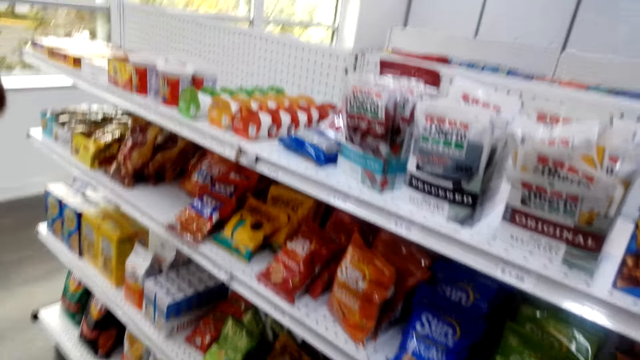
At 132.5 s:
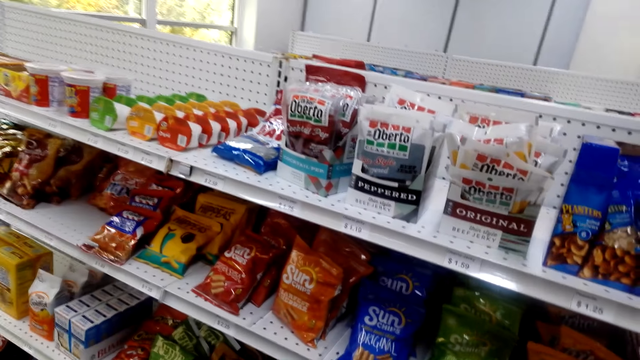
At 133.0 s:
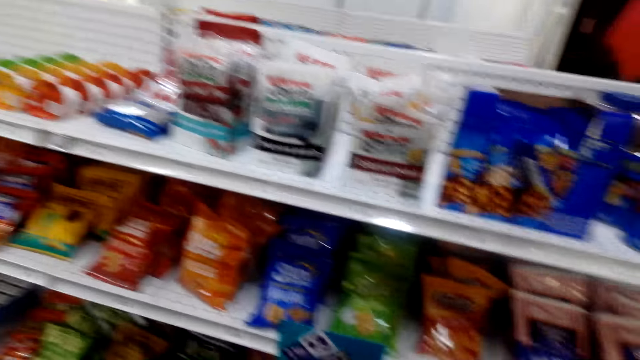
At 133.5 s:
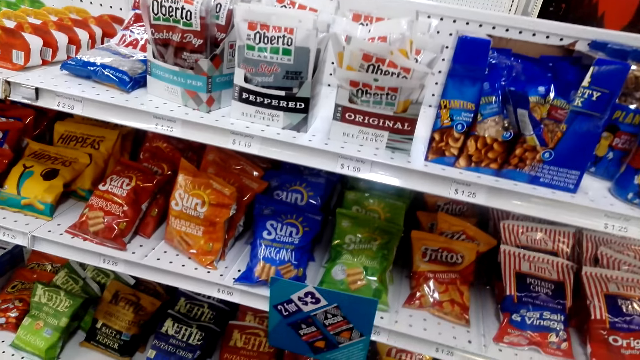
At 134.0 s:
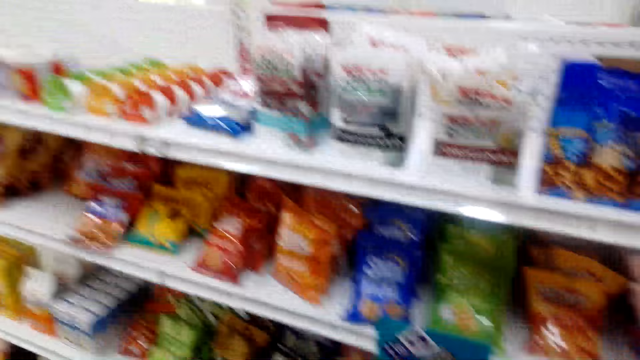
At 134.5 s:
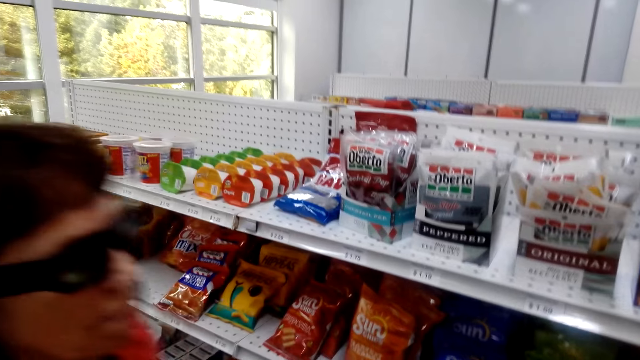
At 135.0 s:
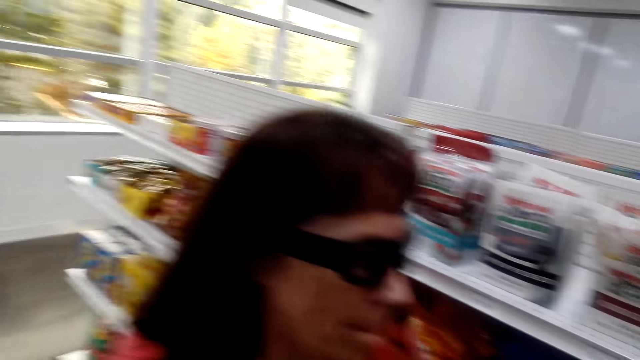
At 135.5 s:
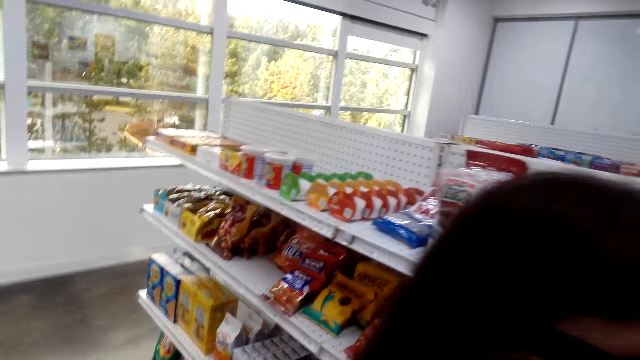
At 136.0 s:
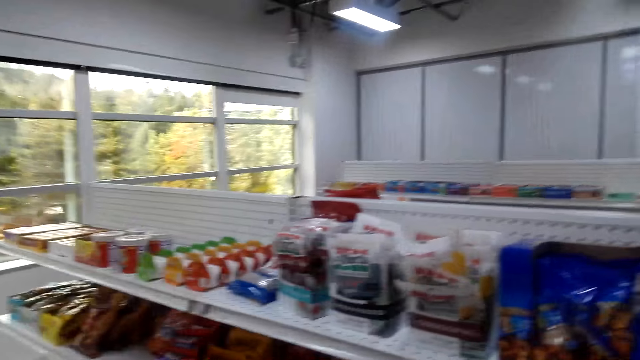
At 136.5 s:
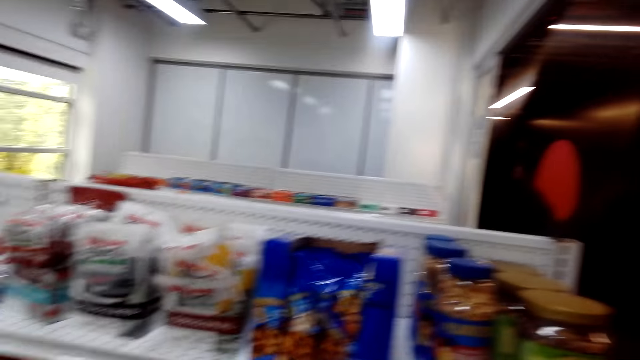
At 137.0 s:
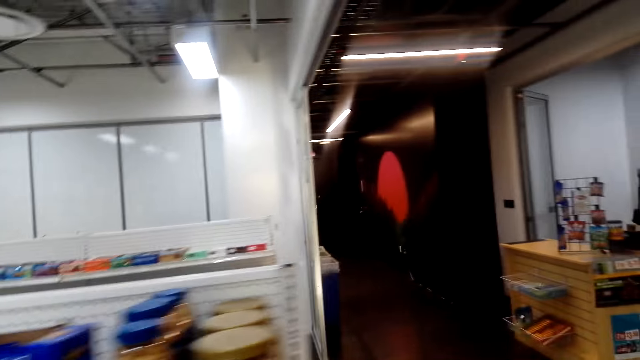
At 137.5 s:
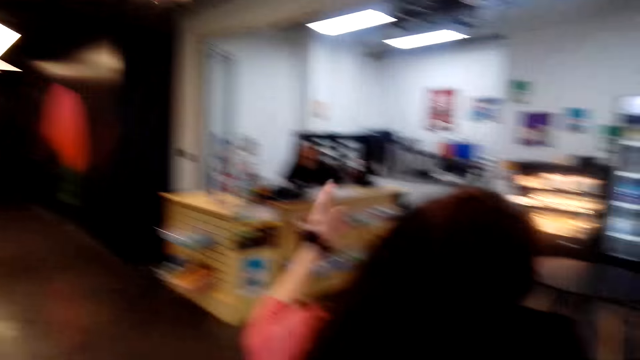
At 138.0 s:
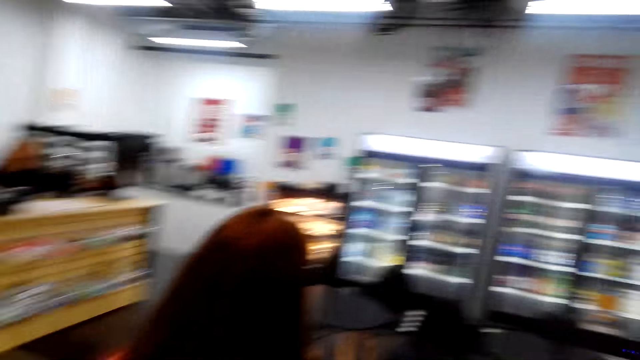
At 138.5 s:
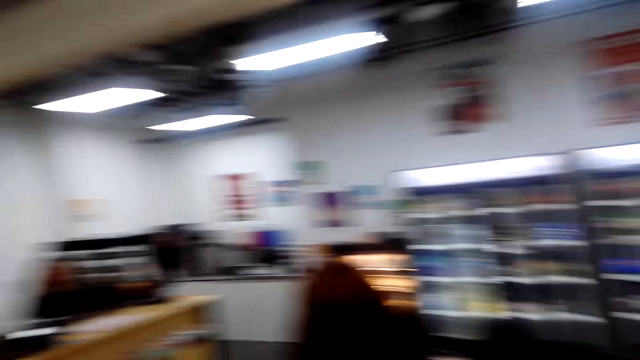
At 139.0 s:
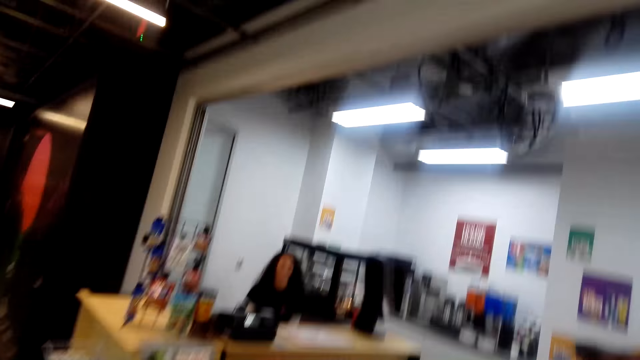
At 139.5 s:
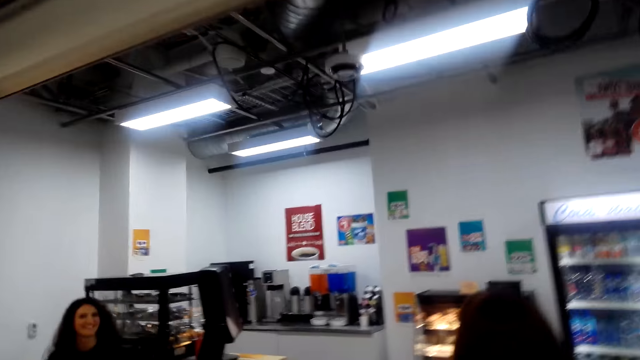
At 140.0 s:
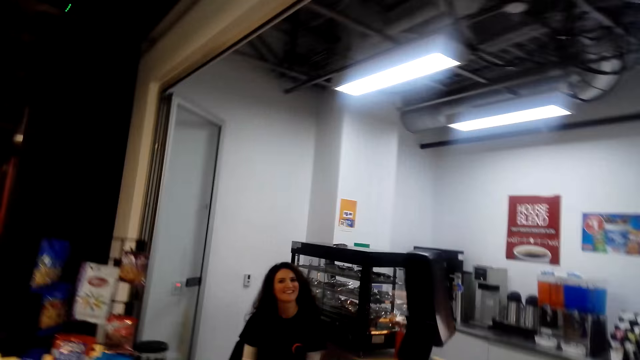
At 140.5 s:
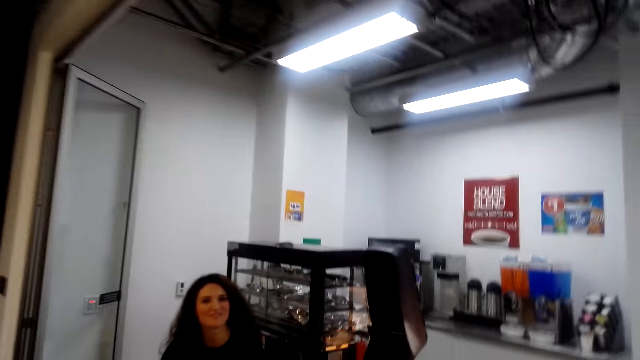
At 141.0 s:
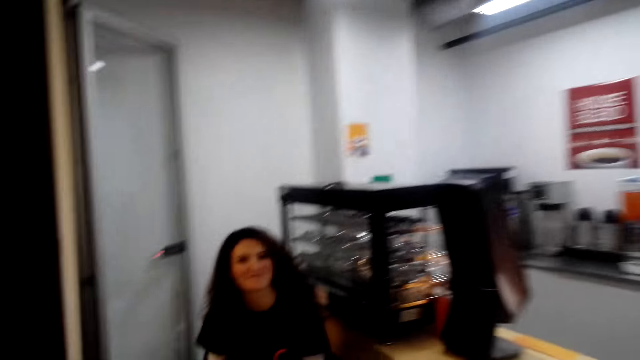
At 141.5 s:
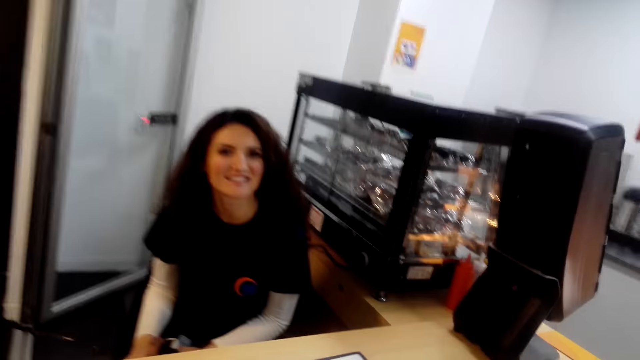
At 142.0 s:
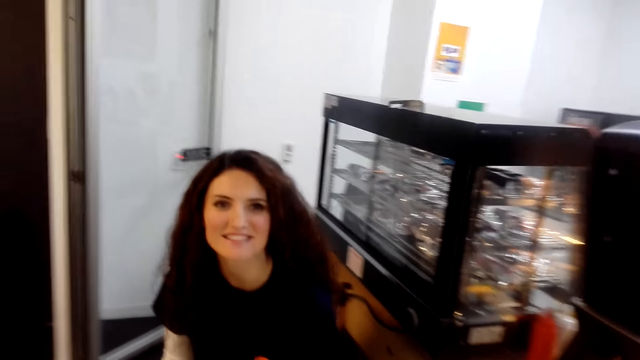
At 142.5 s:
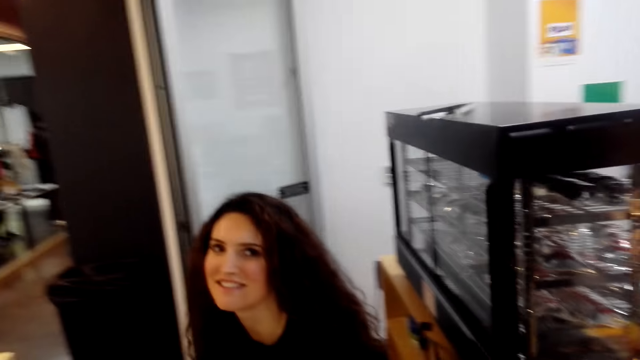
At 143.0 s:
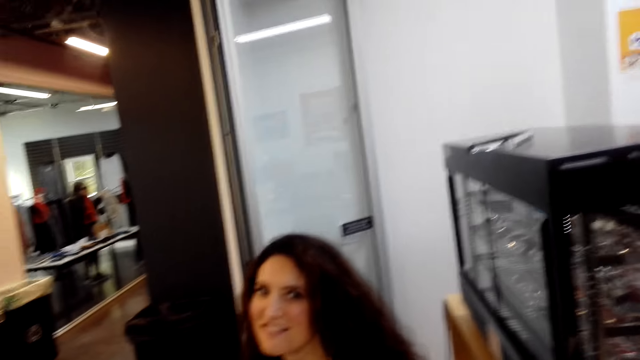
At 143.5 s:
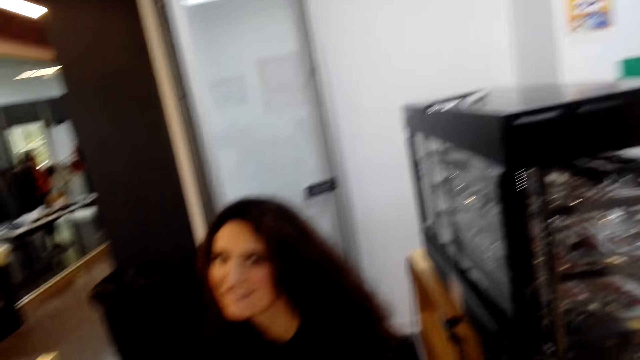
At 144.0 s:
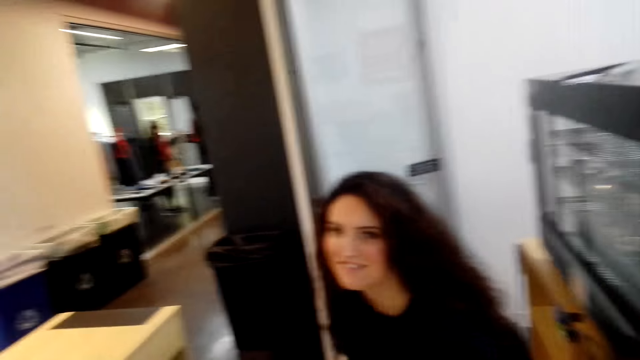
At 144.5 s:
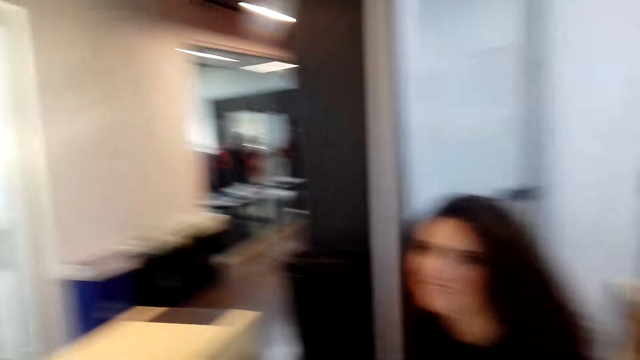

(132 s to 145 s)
A woman talks with the camera wearer. The woman walks past the camera wearer. The camera wearer converses to the woman. The woman talks with the camera wearer. The camera wearer walks in the store, and converses to another woman. The other woman looks at the camera wearer.

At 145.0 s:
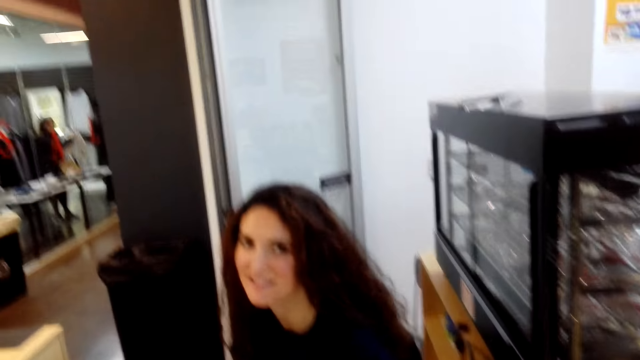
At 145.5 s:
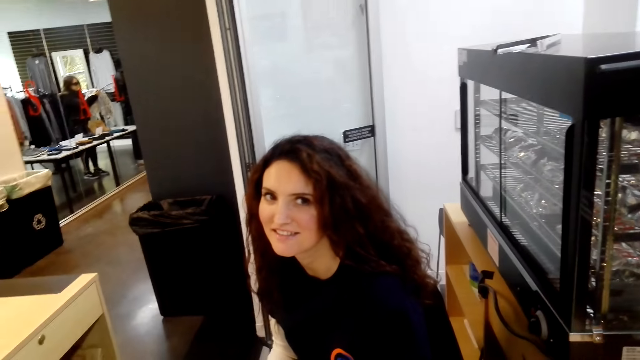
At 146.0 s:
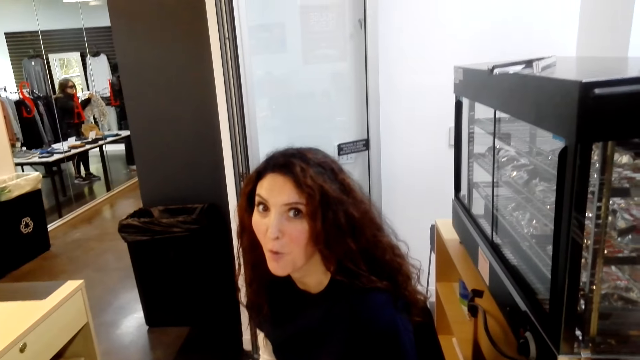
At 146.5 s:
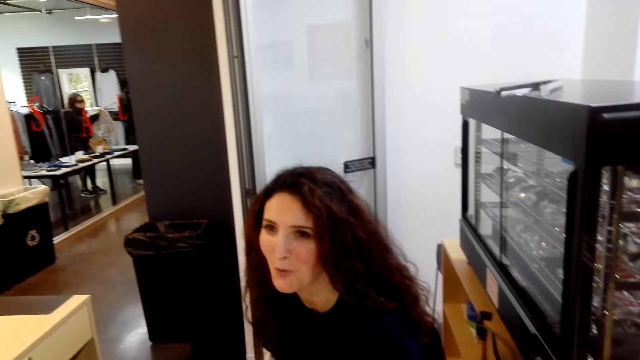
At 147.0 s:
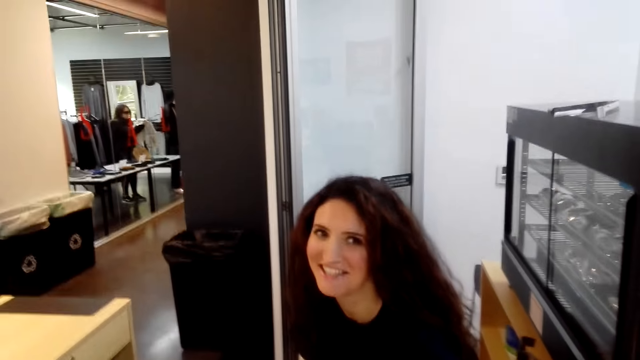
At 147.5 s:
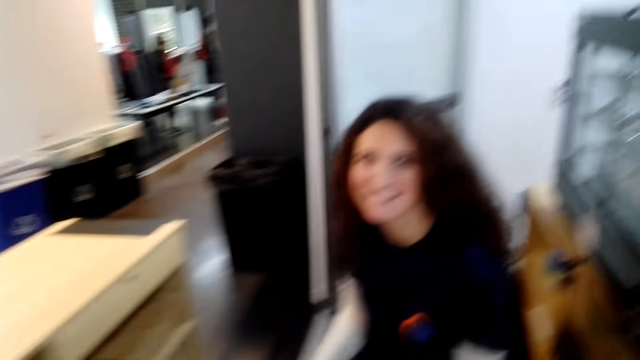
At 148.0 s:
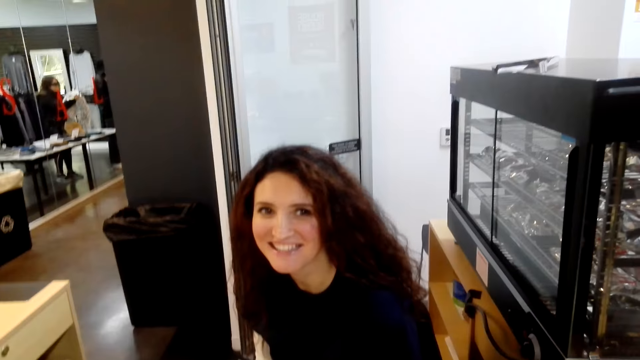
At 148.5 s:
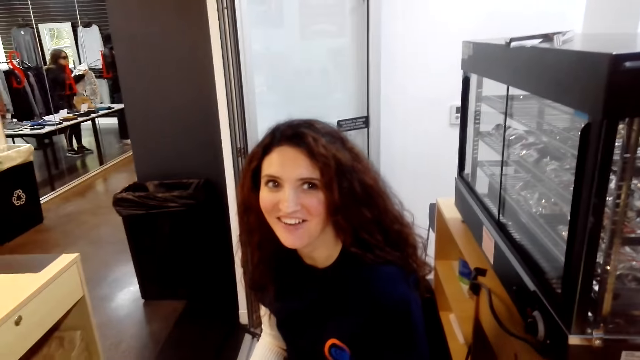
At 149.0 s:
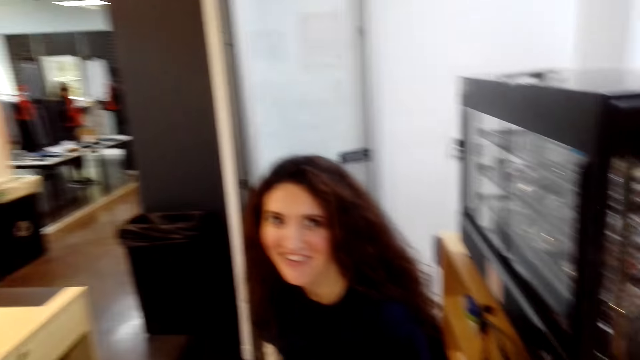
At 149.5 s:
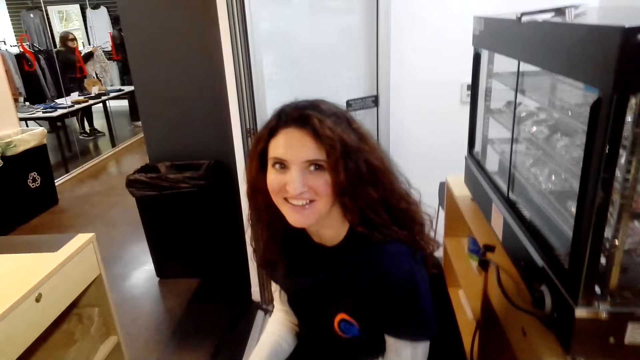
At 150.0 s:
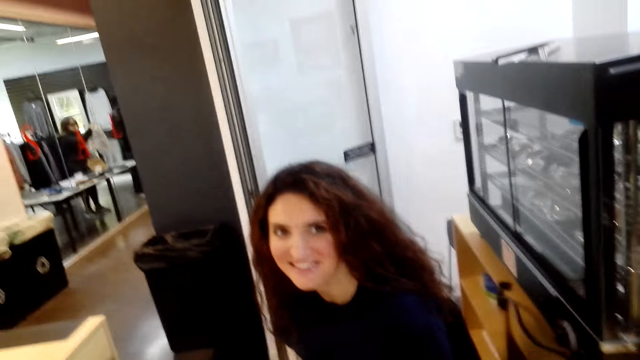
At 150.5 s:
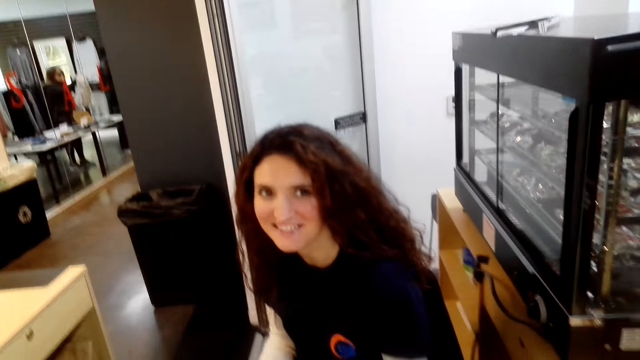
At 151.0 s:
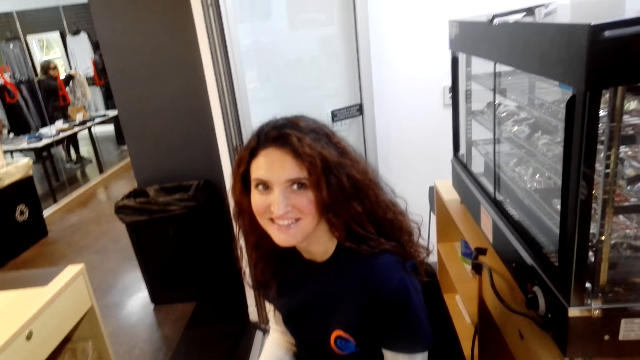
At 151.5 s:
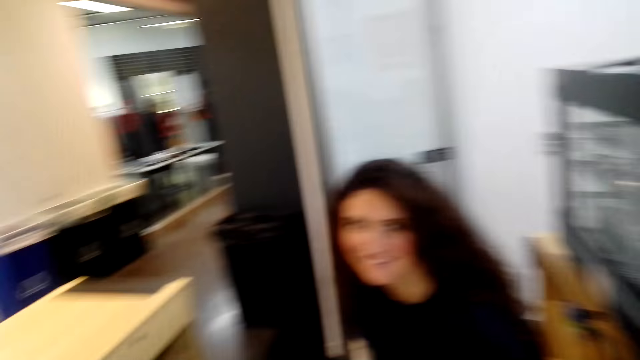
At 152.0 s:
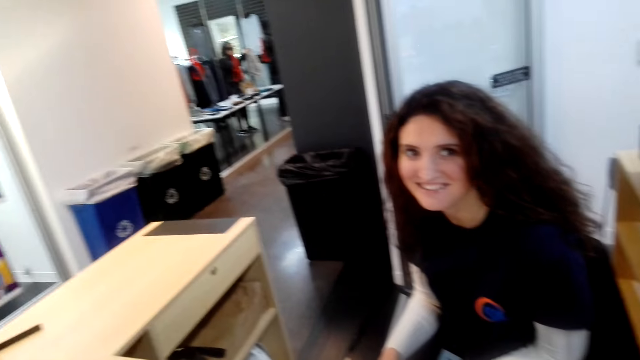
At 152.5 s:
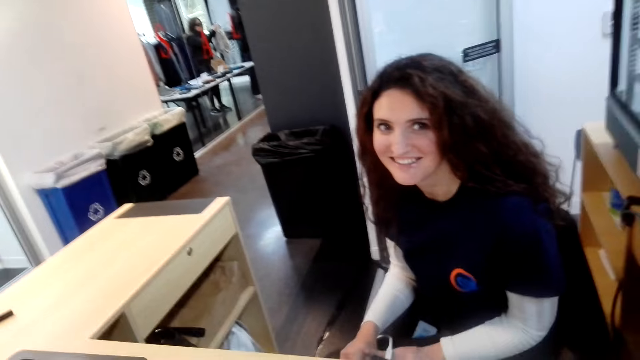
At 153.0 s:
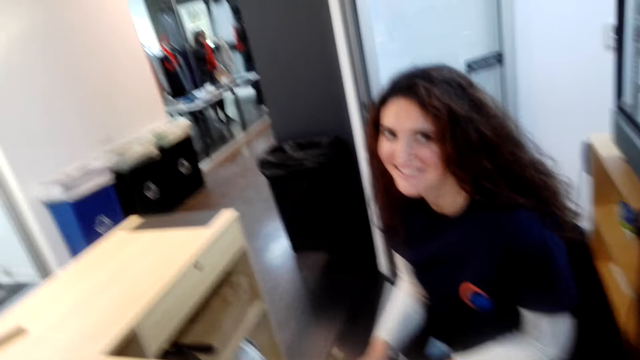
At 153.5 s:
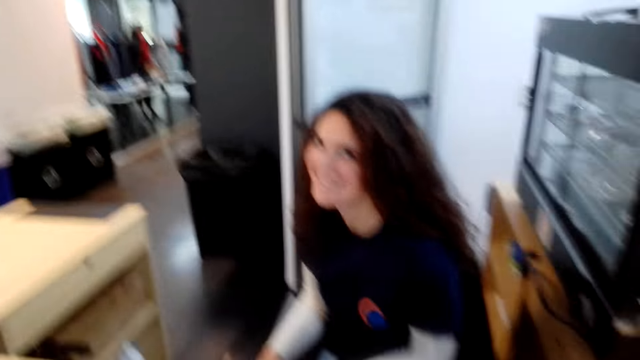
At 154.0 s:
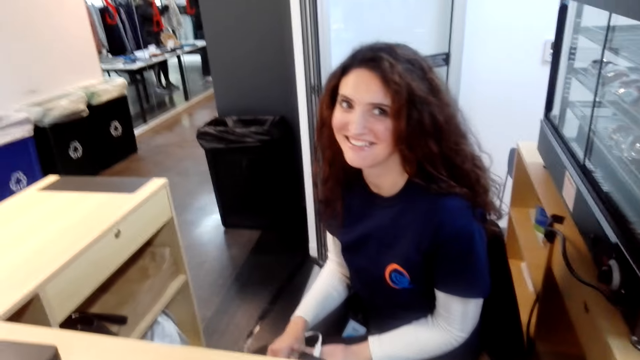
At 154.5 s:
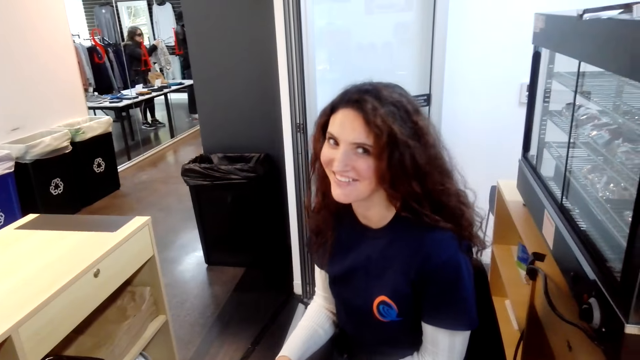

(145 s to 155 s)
A woman laughs to the camera wearer.
